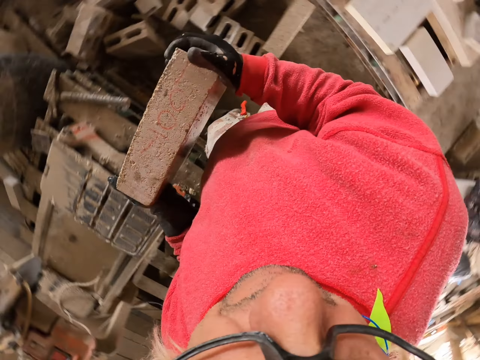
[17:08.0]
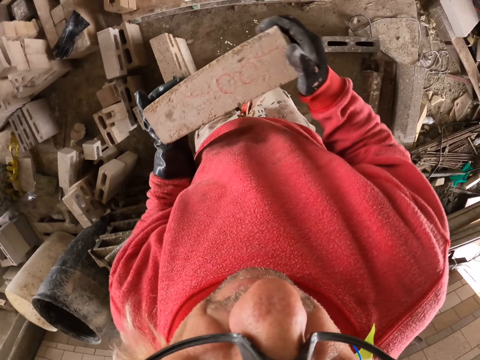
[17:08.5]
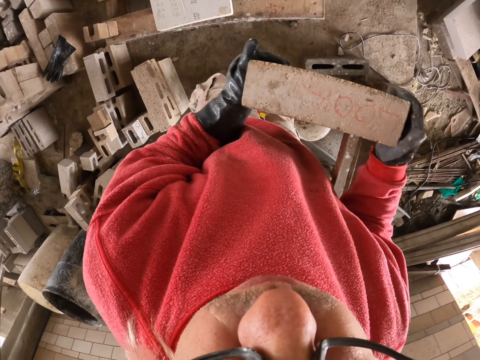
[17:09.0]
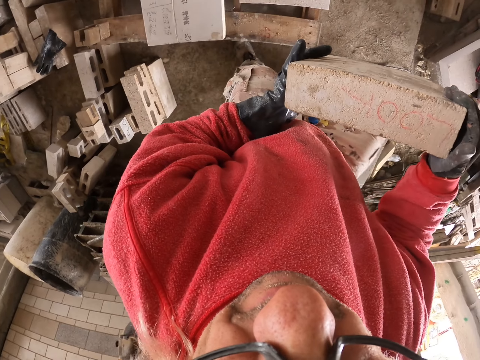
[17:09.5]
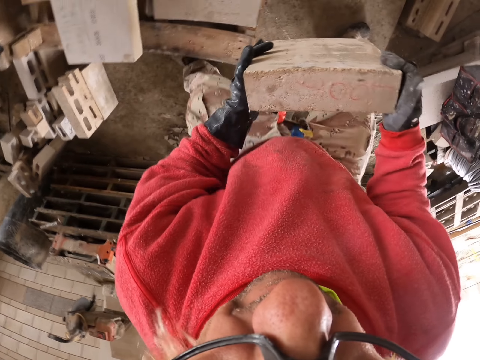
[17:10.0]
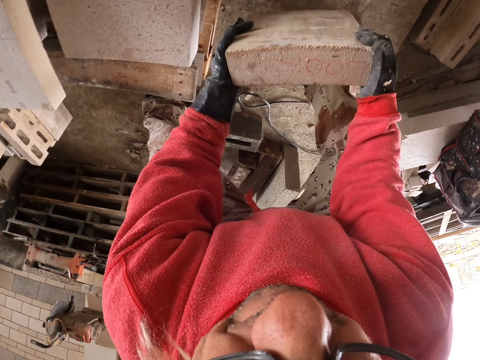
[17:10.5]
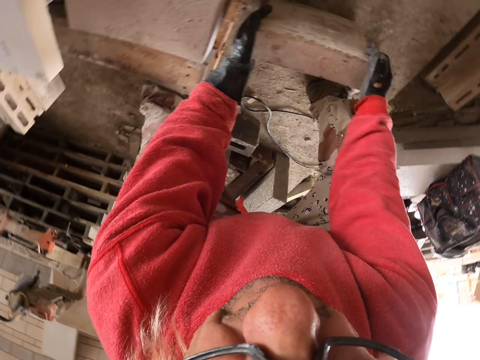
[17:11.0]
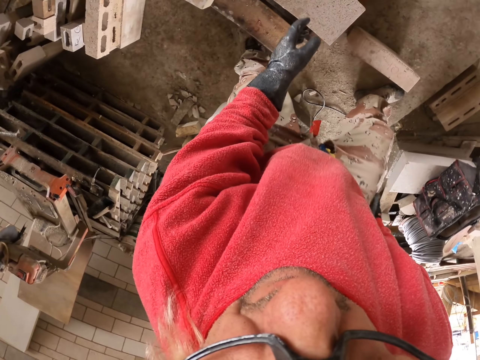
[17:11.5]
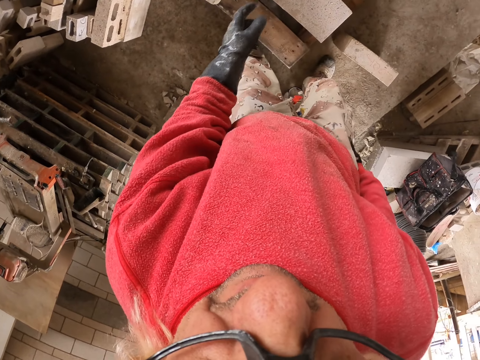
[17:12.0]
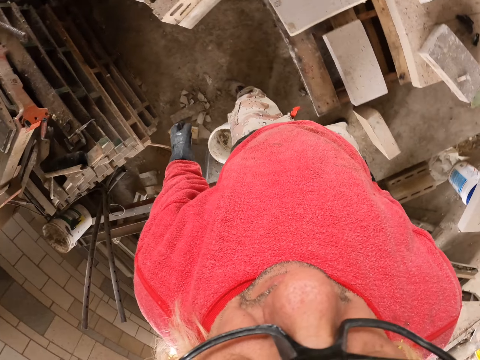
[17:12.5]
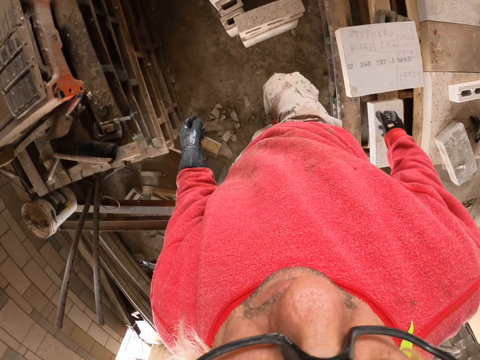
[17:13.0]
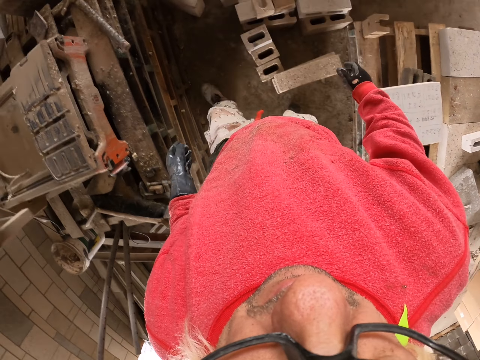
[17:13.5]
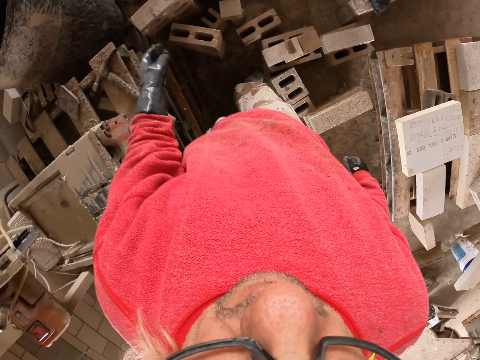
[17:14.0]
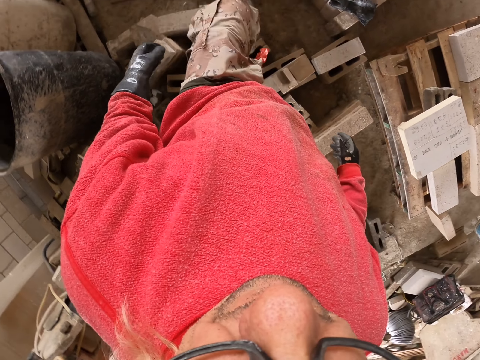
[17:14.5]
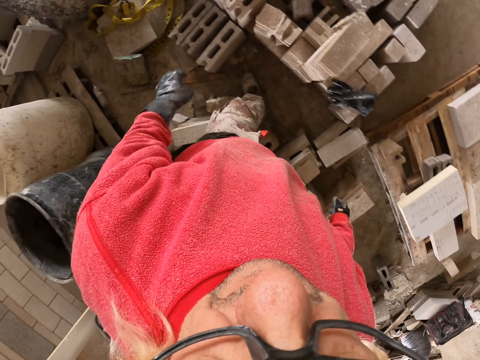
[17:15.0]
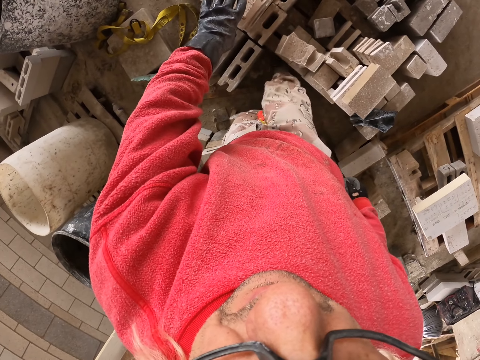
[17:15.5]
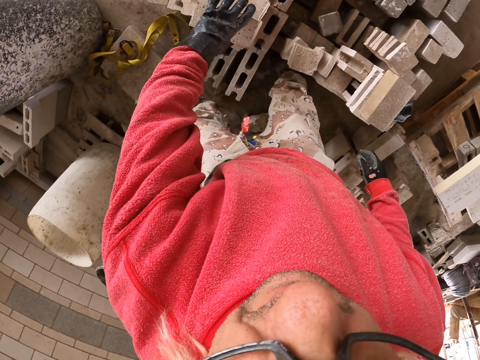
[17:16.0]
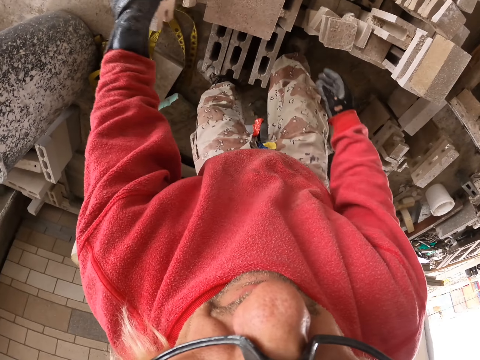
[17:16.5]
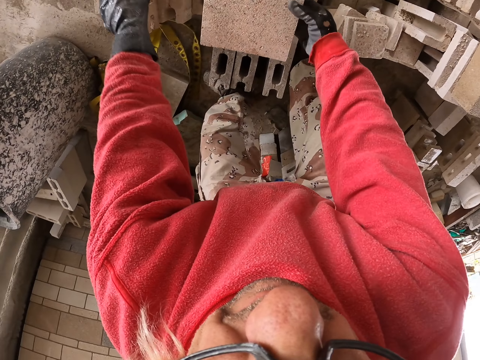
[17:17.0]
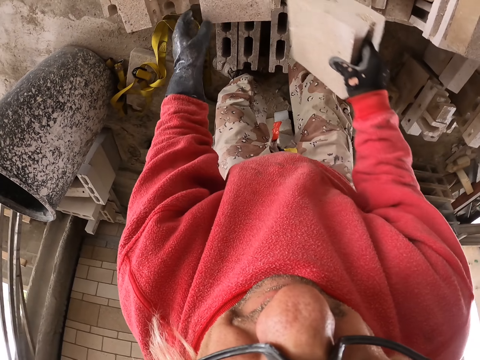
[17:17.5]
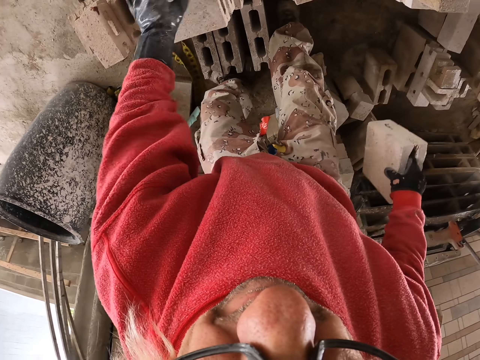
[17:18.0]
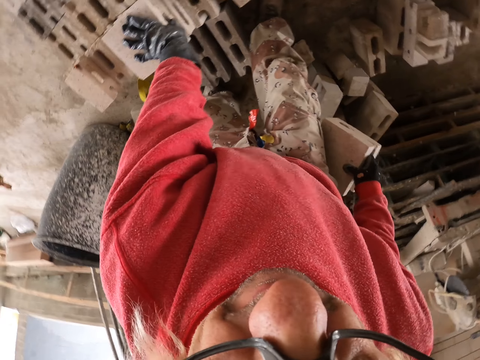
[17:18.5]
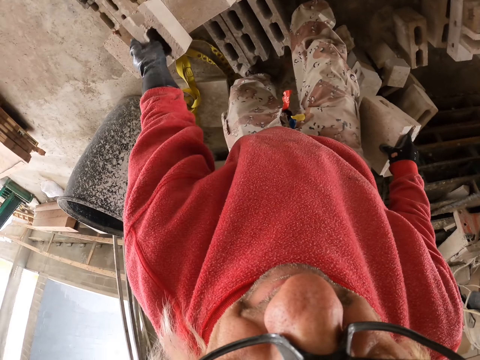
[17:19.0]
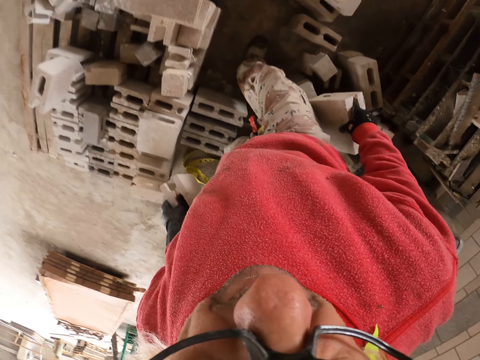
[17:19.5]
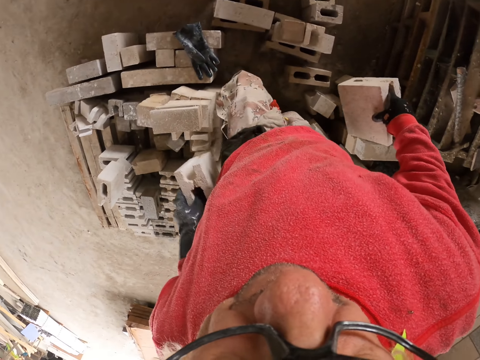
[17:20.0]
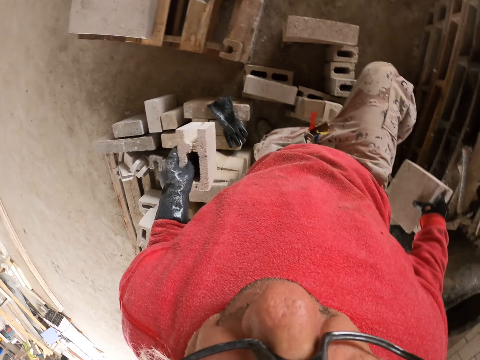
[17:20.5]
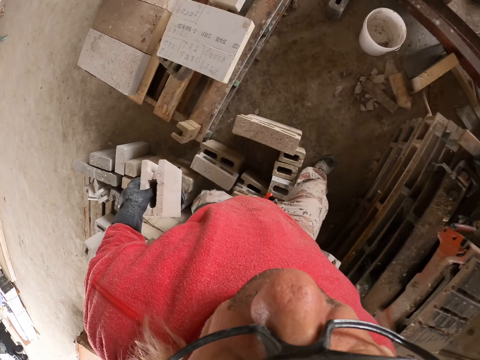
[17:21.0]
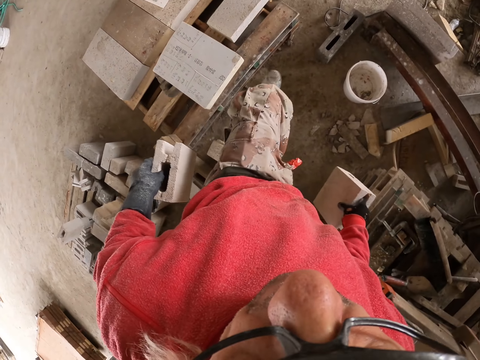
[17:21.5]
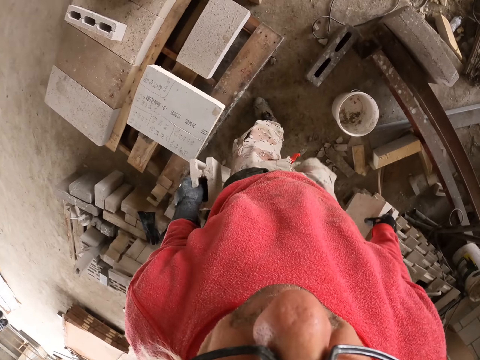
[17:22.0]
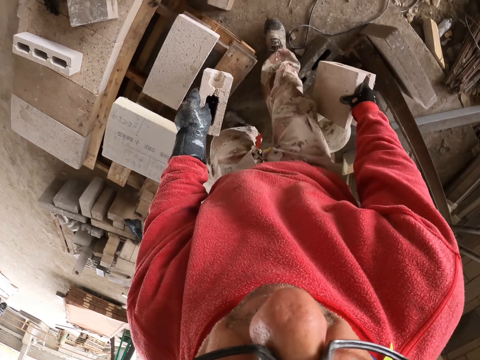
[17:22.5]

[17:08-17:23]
The camera wearer carries a concrete brick. They put the concrete brick on the floor. They move around. They remove something. They pick the concrete brick with the right hand. They pick something with the left hand. They carry the concrete brick.

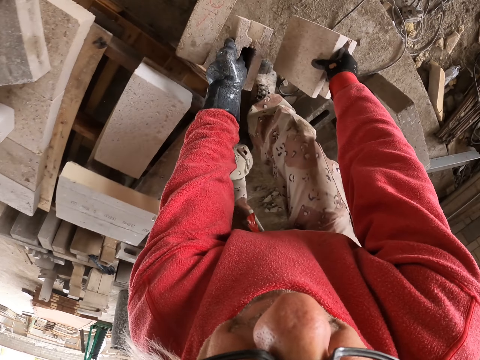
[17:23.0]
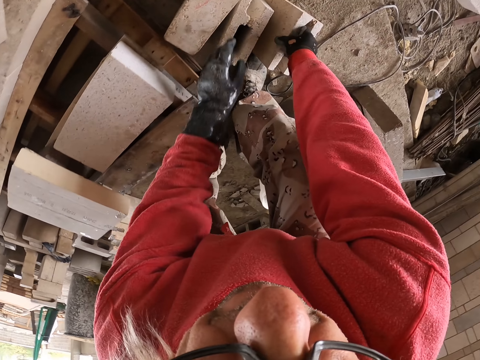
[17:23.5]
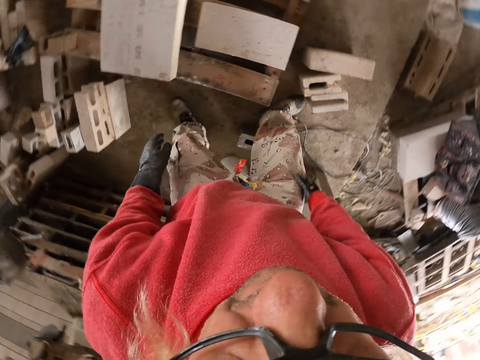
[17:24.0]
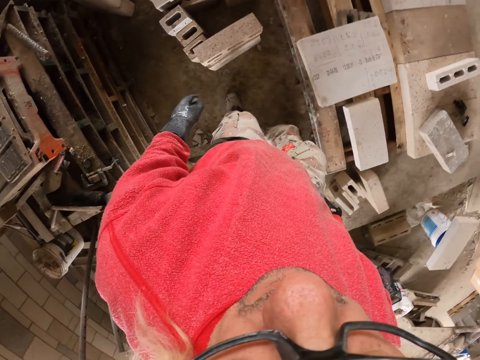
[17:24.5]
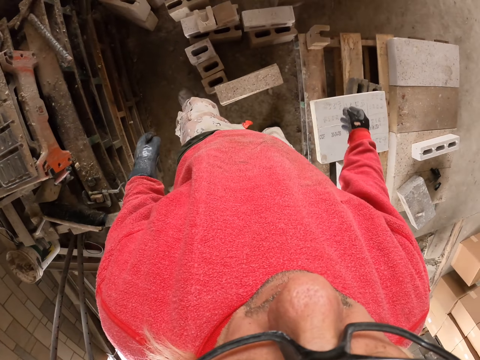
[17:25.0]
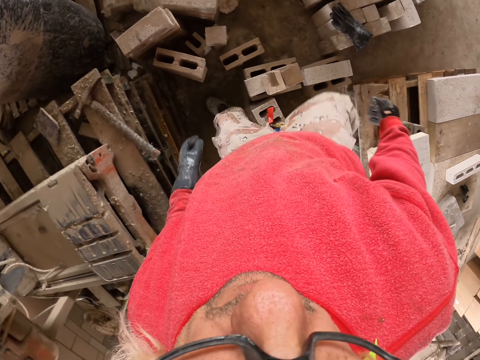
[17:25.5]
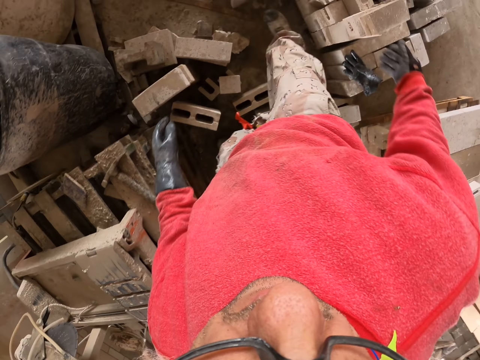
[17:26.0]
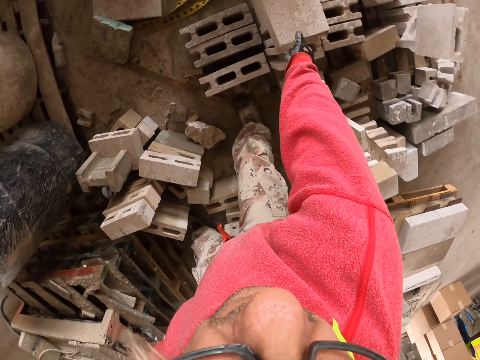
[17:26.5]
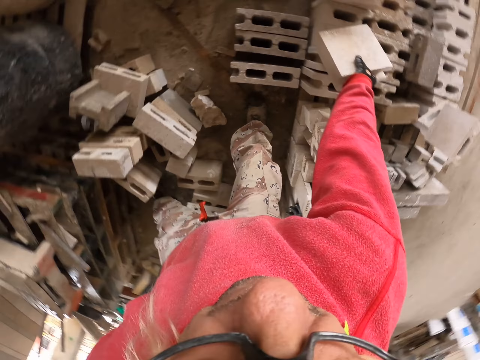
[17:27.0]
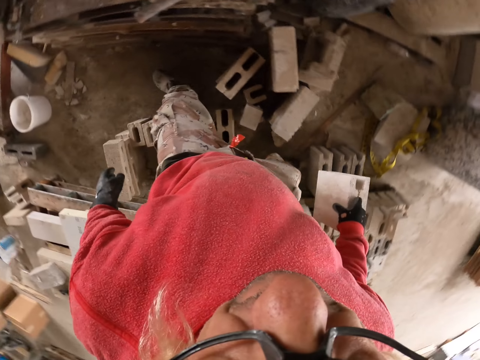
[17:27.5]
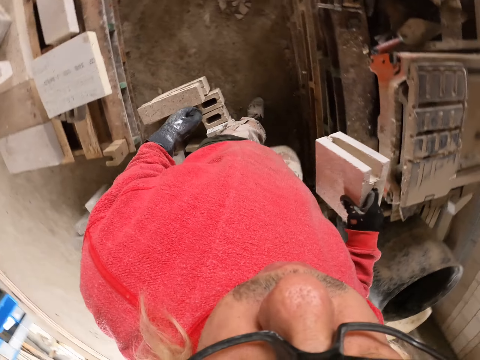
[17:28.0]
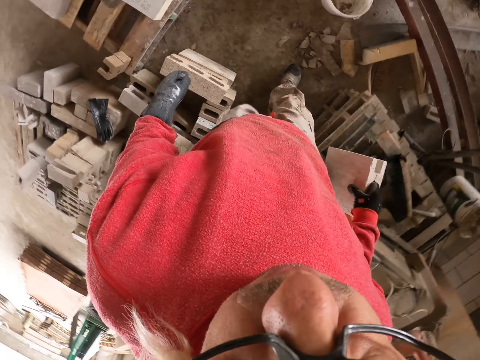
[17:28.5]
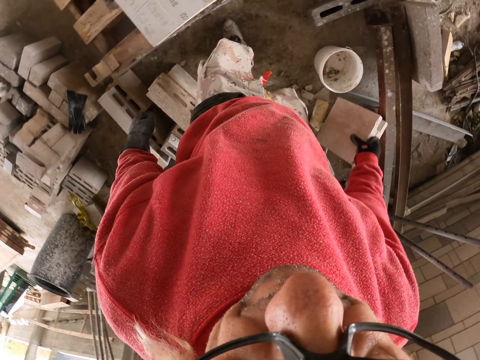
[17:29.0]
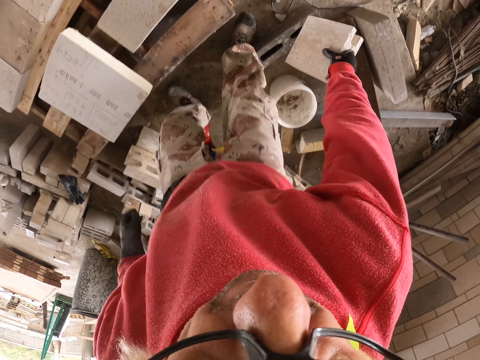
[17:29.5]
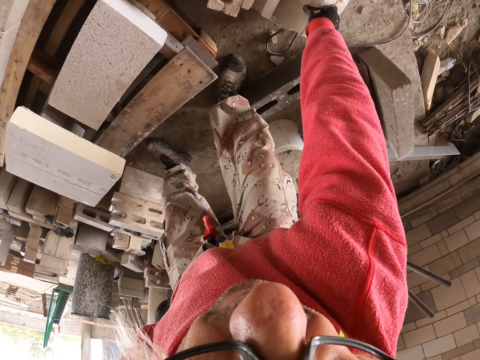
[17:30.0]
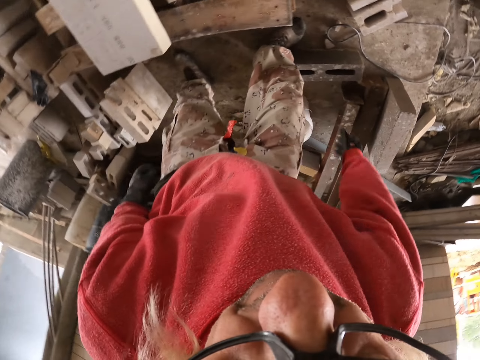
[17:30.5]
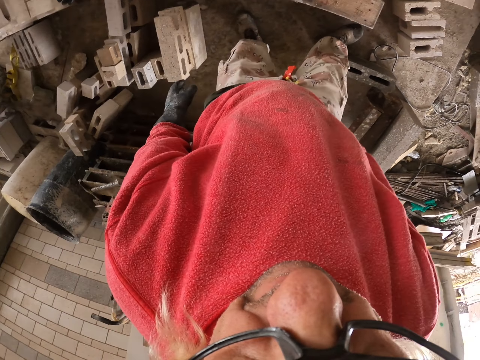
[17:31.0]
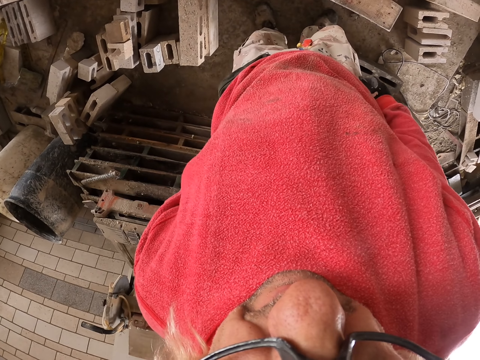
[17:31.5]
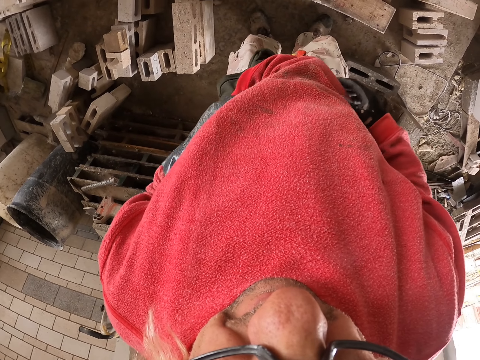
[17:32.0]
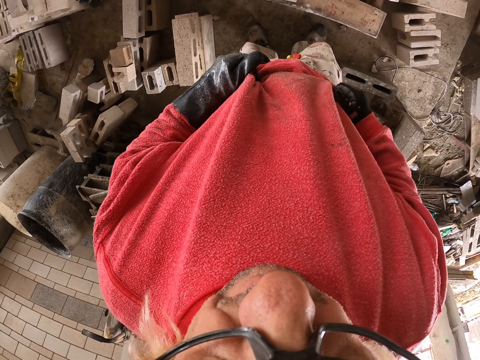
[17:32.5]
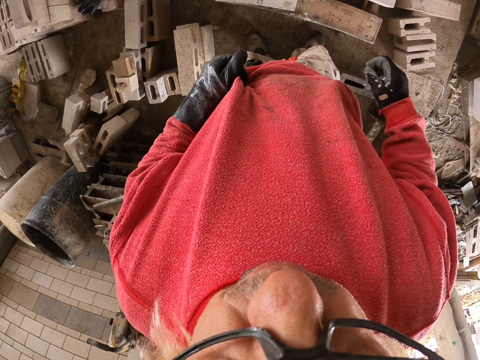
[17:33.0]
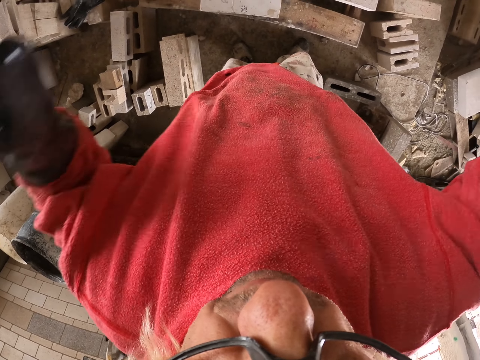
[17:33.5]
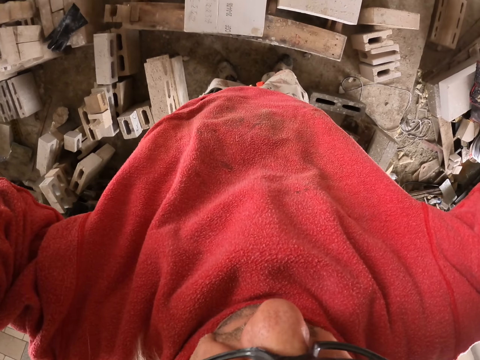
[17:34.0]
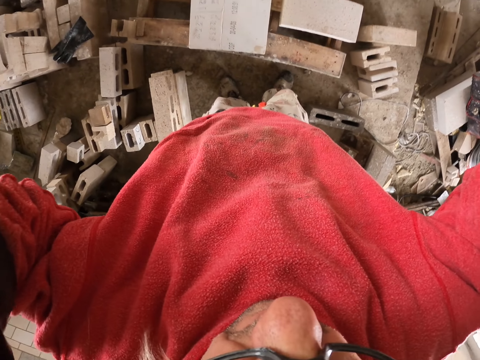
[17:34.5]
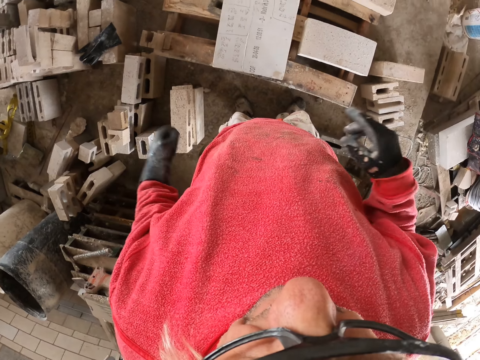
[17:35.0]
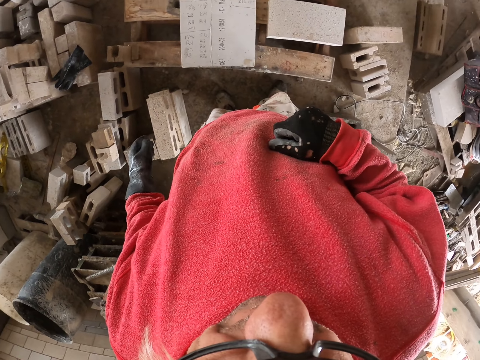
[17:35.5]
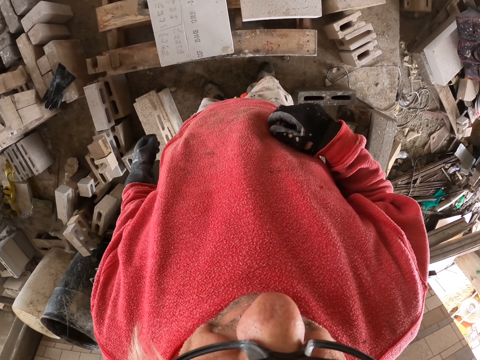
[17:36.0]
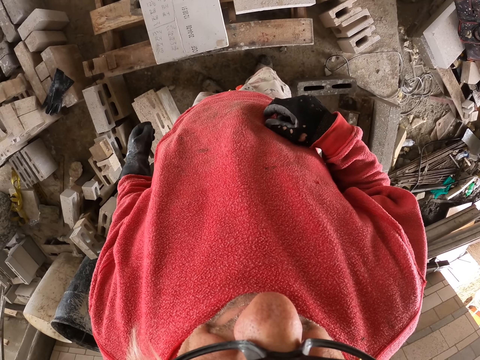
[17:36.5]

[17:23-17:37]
The camera wearer puts the concrete brick down on the floor. He walks in the workshop. He picks up the concrete brick. He walks in the workshop. He puts the concrete brick down on the floor. He wipes the hands with cloths. He stands. He touches his clothes. He raises the hands and drops the hands.
